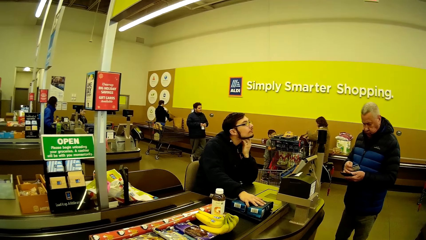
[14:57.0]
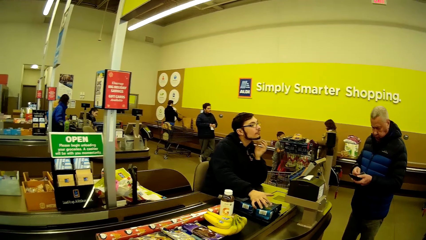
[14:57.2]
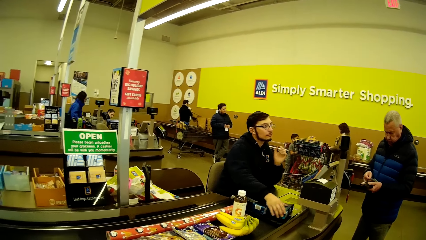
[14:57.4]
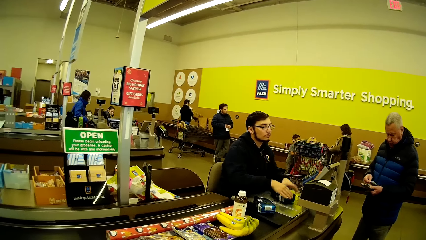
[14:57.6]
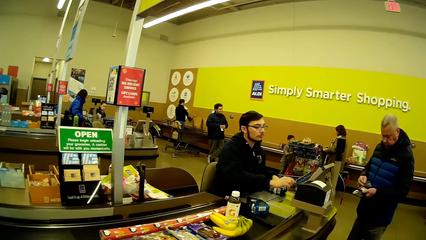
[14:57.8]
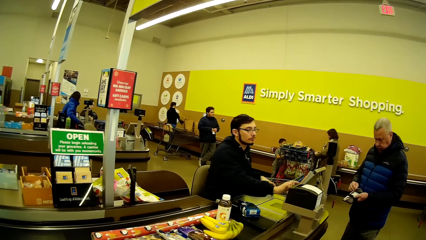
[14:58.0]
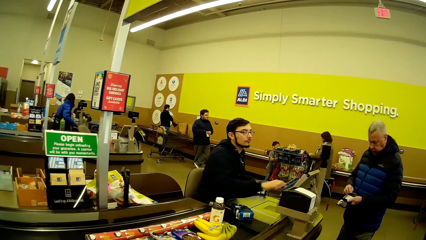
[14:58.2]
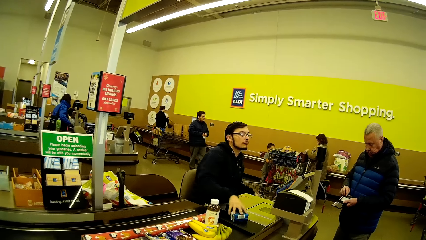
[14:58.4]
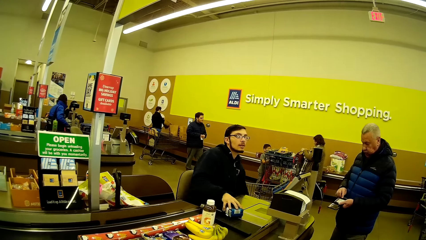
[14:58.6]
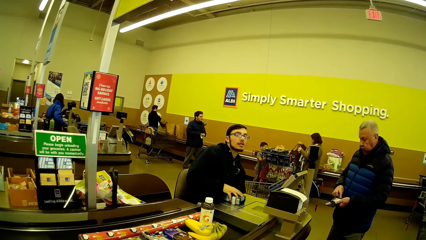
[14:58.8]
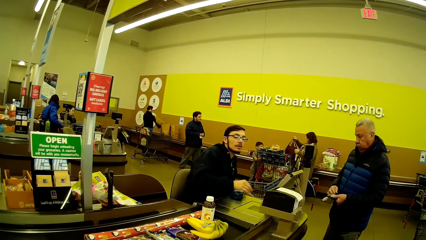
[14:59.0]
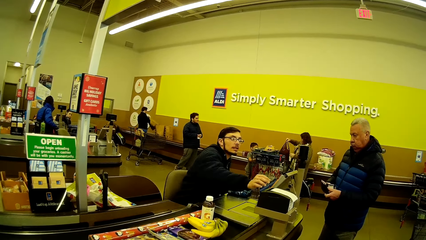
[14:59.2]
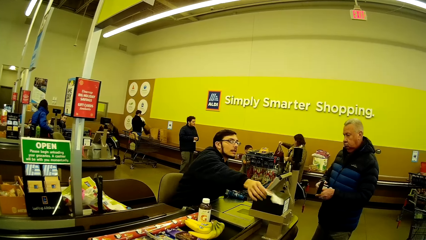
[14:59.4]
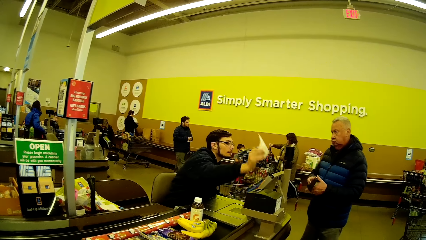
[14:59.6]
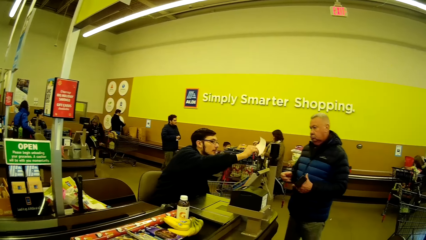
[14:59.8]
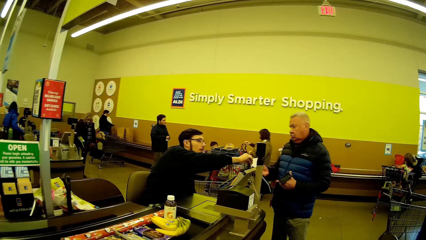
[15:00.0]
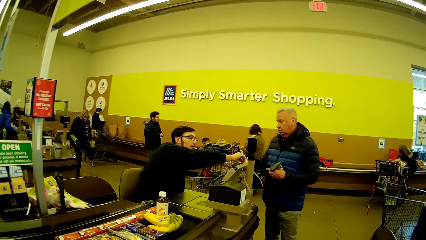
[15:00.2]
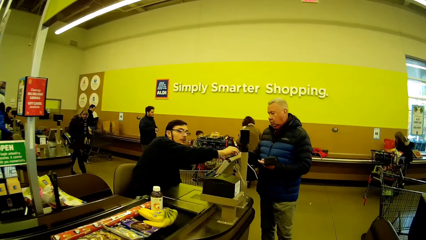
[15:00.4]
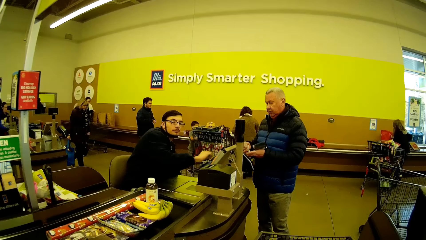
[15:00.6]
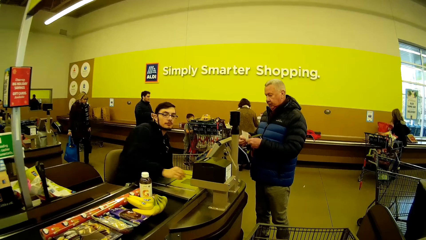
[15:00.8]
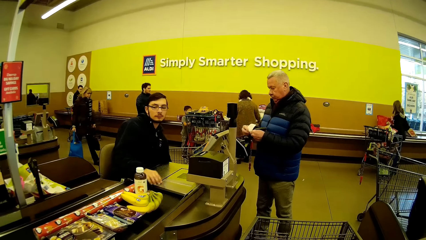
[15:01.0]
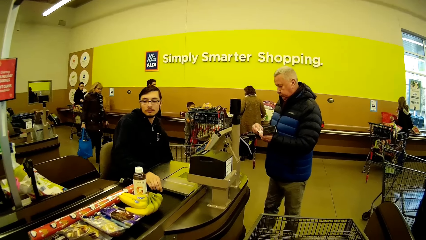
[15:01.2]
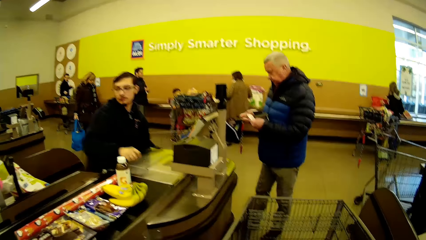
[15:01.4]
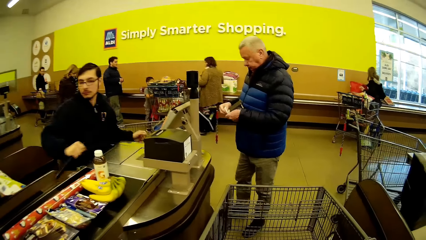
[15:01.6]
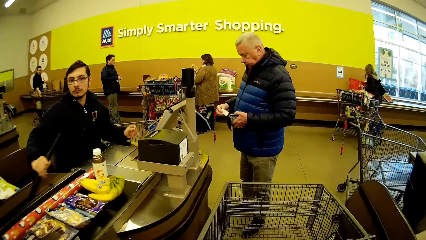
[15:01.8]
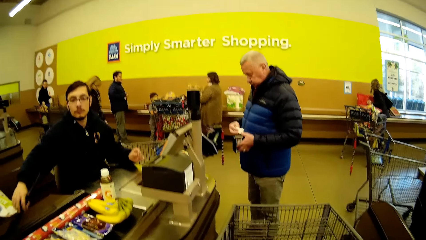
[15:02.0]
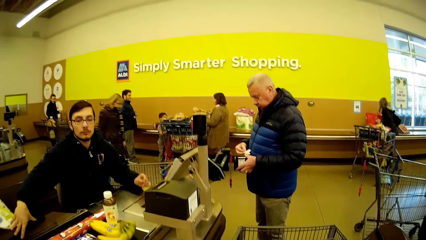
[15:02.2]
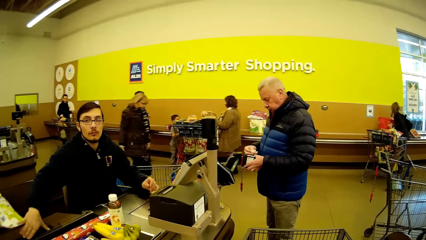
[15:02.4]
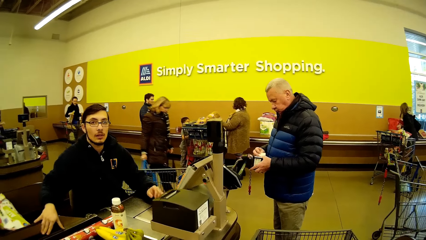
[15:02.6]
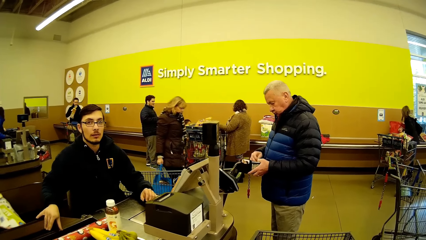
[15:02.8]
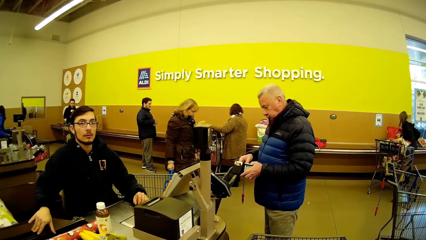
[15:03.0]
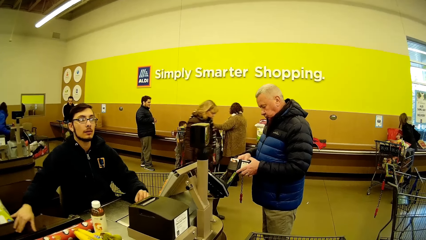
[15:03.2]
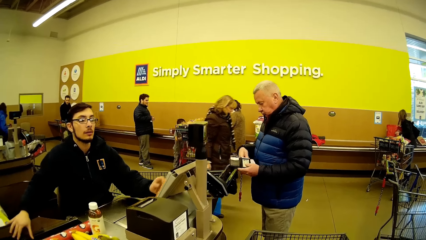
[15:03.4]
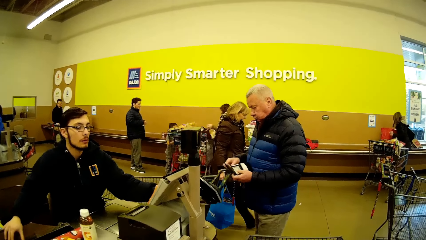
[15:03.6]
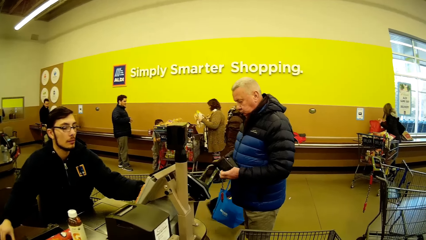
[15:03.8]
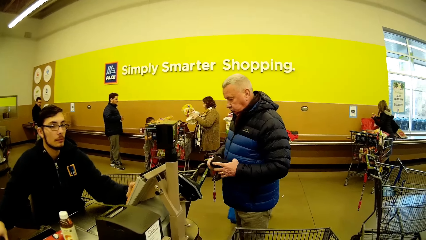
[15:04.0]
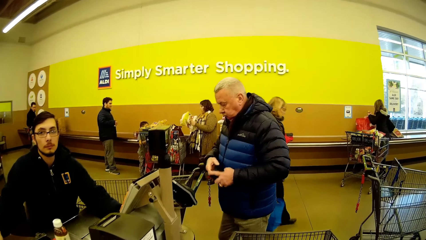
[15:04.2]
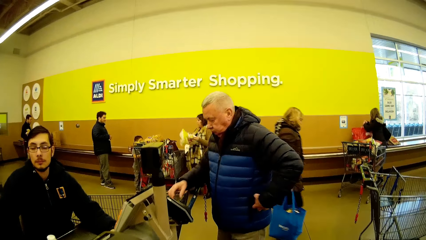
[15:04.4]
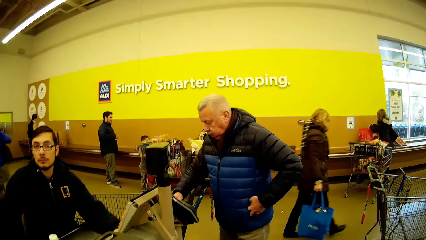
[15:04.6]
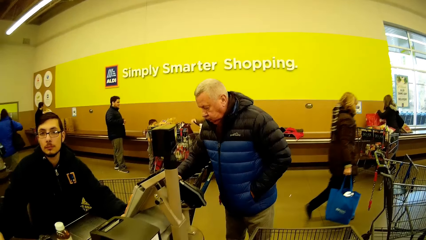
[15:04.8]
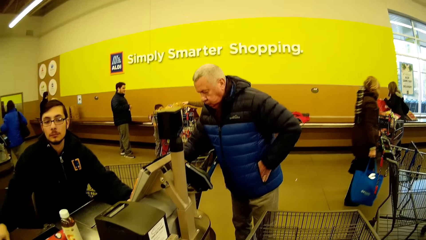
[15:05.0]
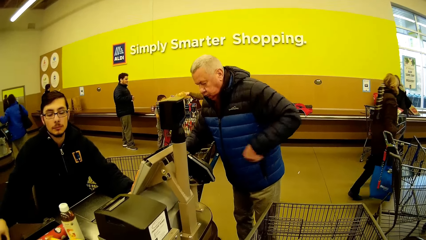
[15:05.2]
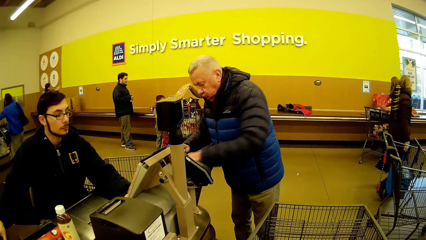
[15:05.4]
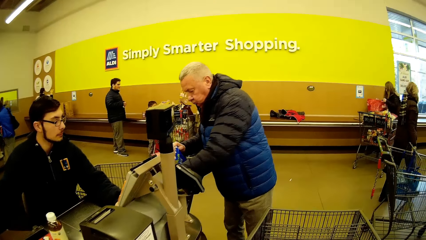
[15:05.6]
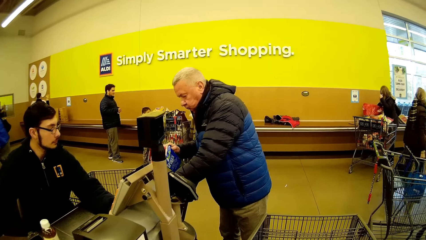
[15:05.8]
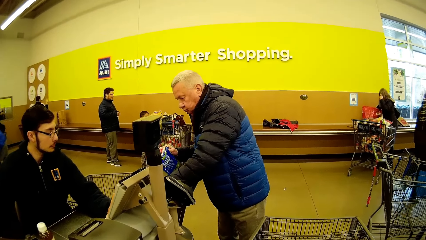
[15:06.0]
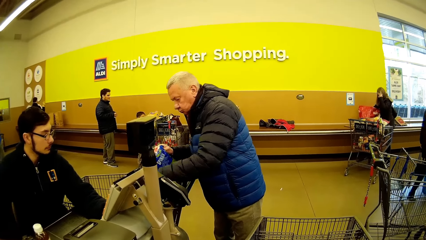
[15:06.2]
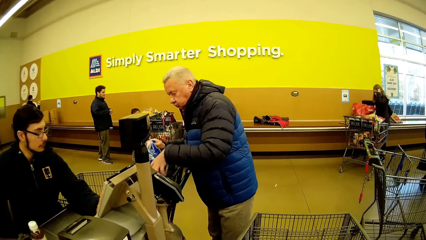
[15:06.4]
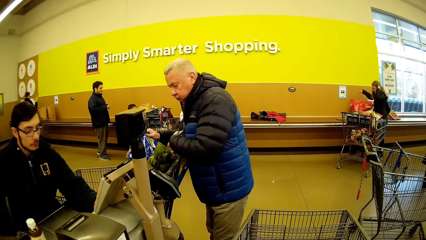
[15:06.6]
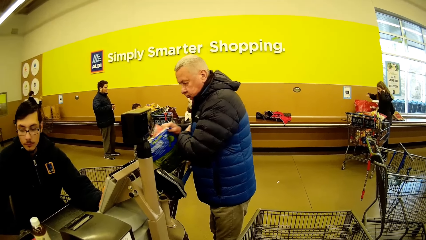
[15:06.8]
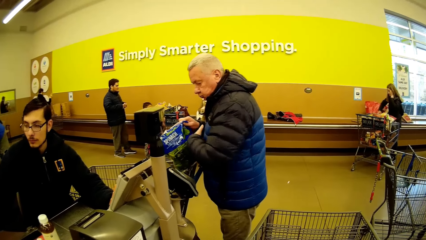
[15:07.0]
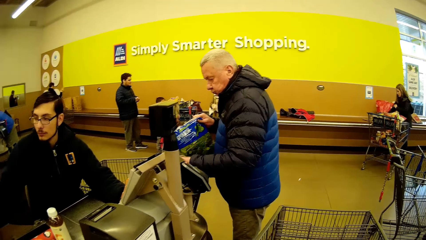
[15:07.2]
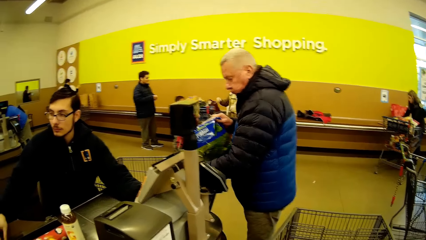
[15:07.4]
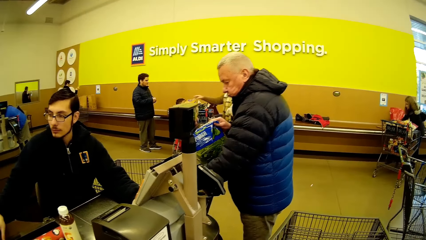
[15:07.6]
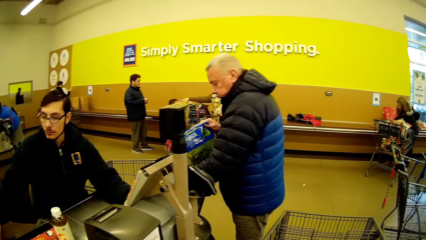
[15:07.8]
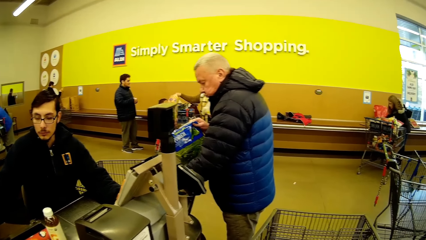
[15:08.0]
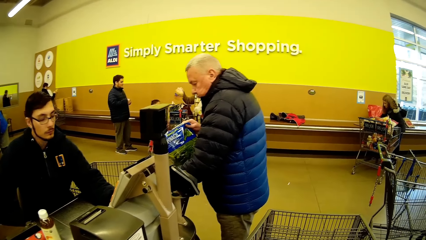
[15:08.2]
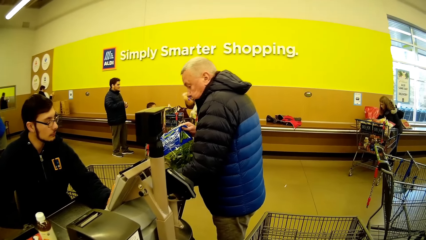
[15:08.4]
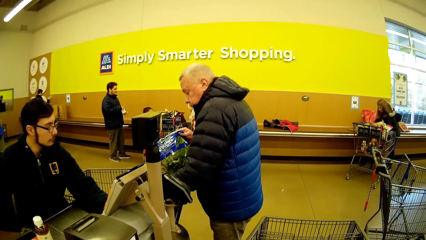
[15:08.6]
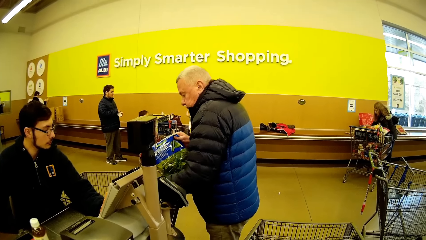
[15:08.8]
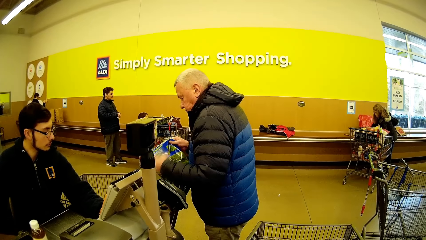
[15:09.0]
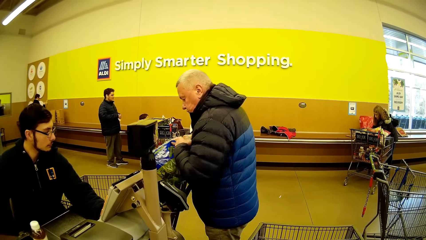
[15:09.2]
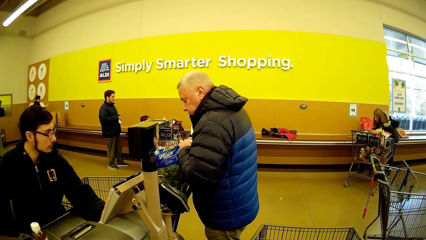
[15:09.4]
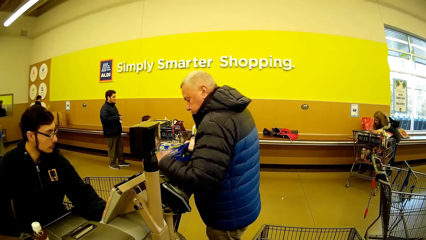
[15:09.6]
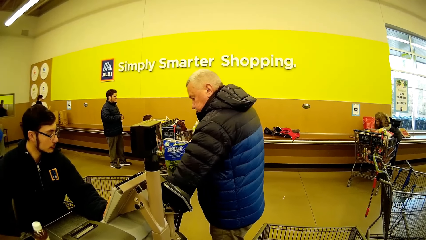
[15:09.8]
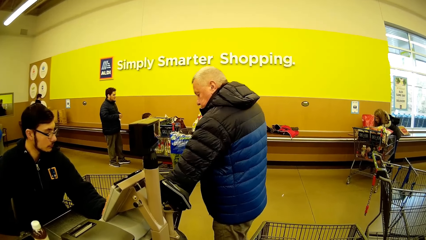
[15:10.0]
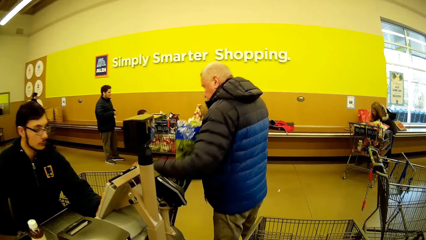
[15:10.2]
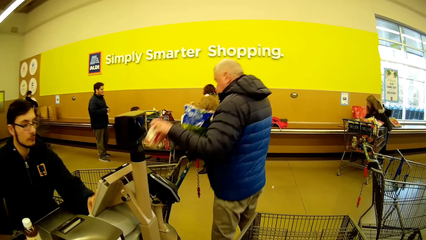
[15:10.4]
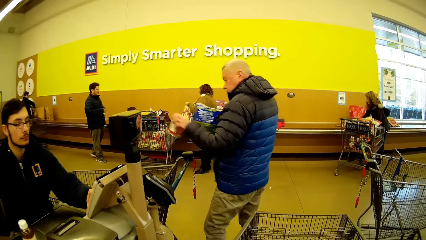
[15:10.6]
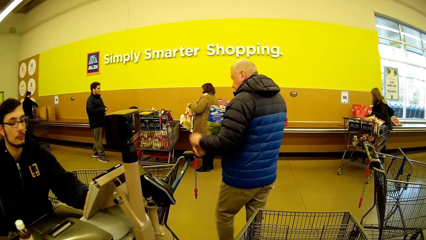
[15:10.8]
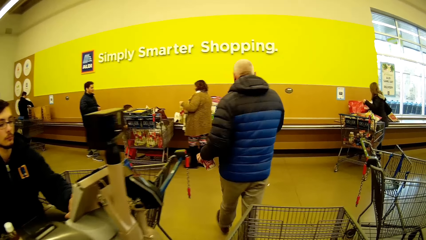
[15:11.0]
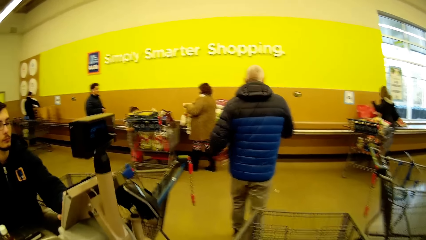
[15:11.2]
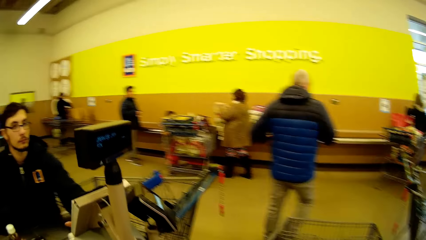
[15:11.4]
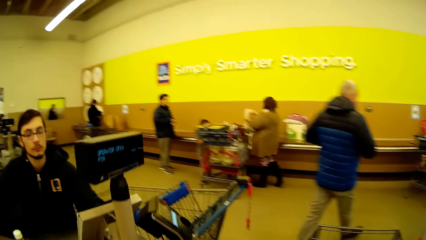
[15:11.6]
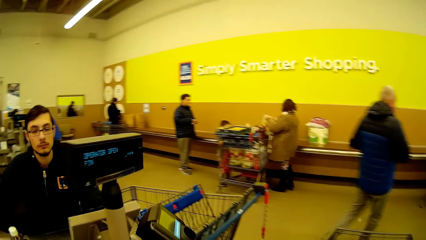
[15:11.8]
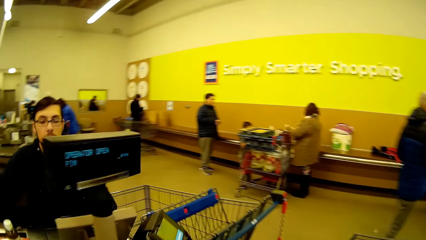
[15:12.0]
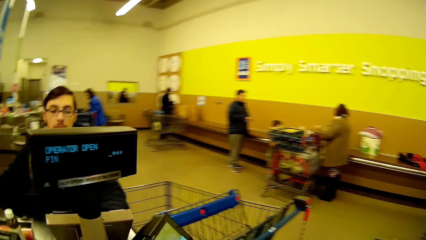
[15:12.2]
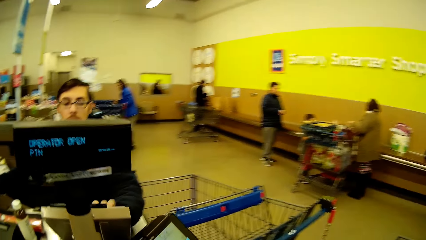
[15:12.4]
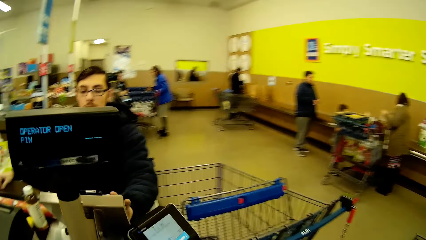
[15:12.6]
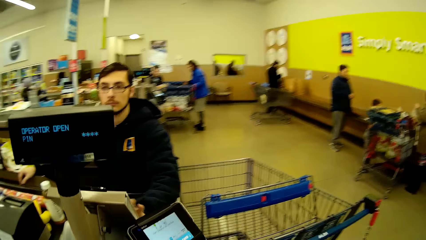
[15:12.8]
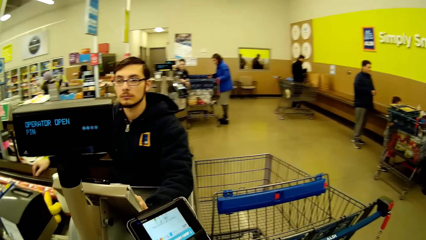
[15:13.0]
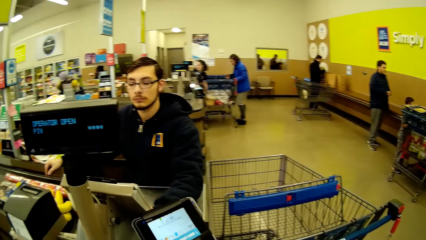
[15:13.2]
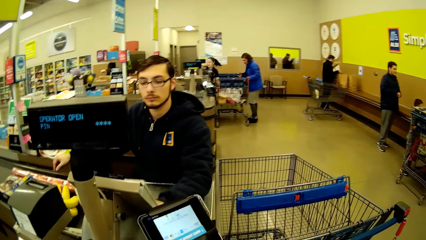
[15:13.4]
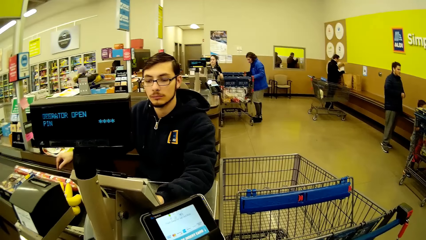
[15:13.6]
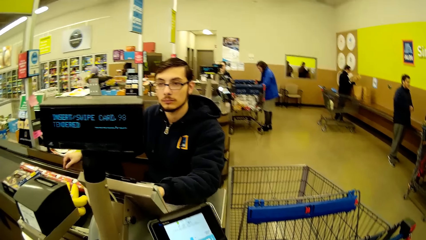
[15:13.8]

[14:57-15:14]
A man moves a box on the checkout counter. He presses the cash register machine. He moves the box on the checkout counter. He picks up a receipt. He gives the receipt to another person. The camera wearer picks up something. They place it on the checkout counter. The man presses the cash register machine. He looks around. He presses the cash register machine. The camera wearer pushes the trolley.
